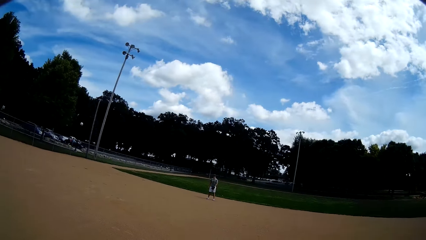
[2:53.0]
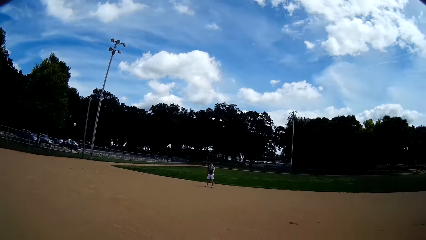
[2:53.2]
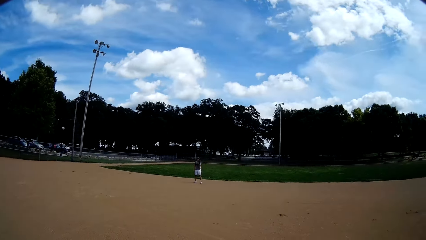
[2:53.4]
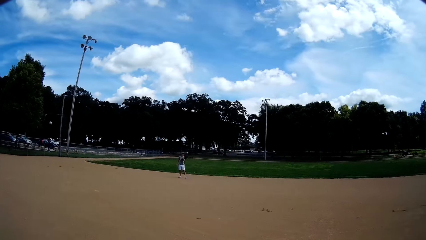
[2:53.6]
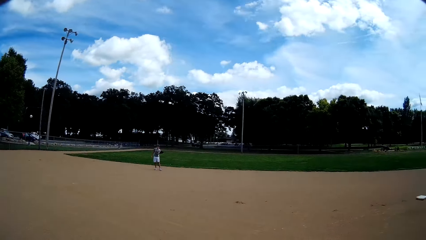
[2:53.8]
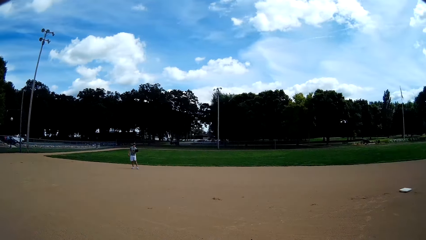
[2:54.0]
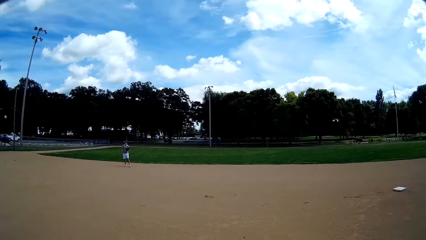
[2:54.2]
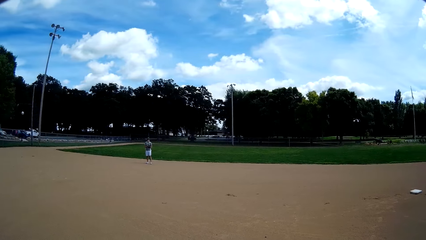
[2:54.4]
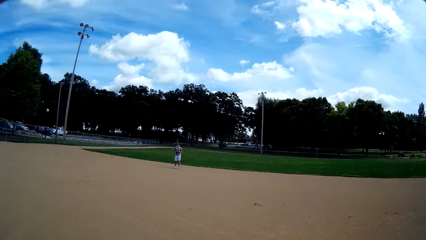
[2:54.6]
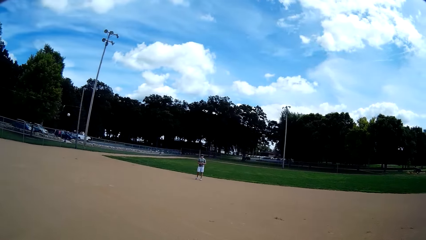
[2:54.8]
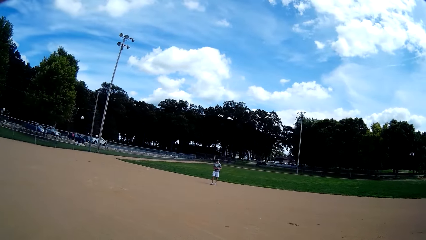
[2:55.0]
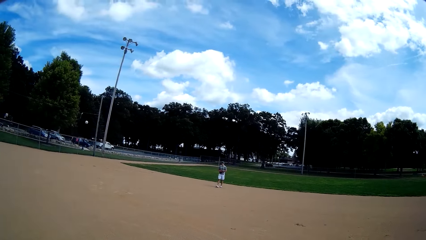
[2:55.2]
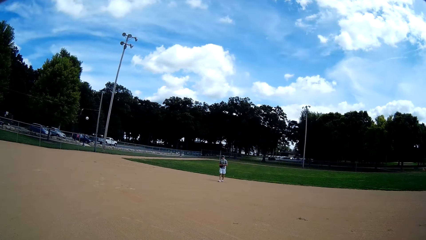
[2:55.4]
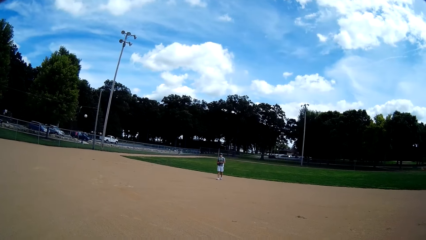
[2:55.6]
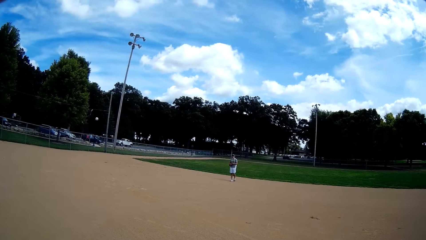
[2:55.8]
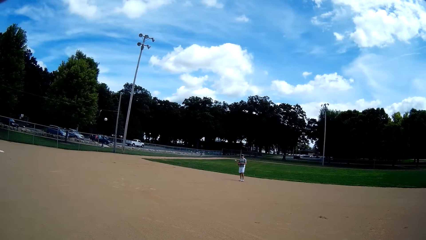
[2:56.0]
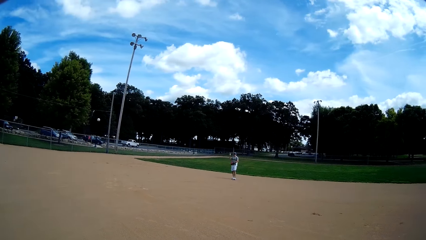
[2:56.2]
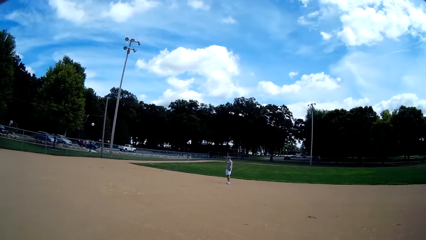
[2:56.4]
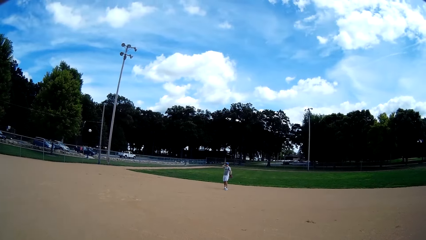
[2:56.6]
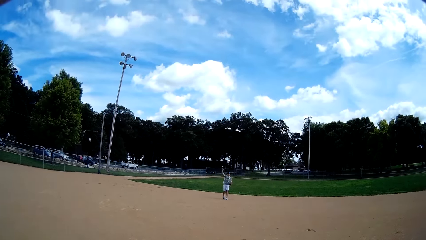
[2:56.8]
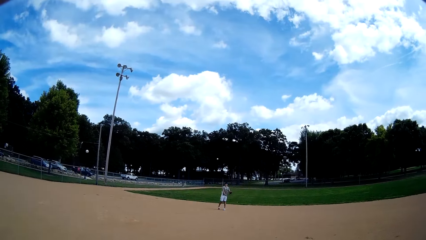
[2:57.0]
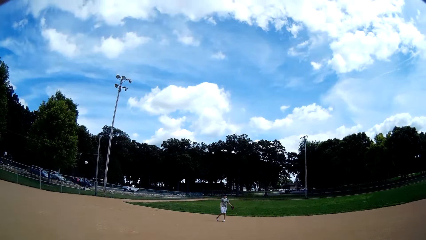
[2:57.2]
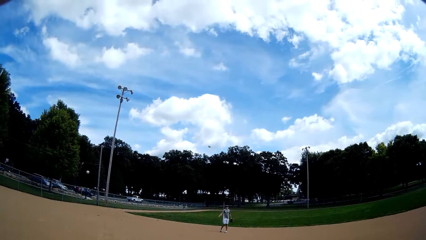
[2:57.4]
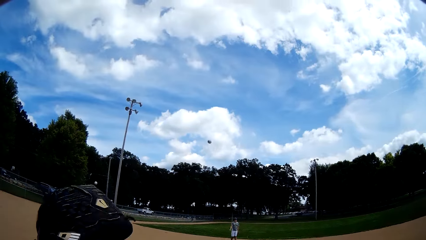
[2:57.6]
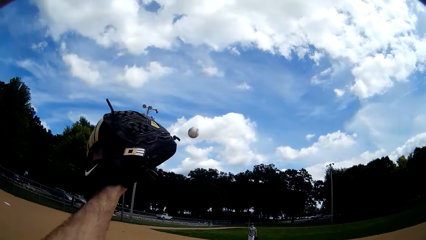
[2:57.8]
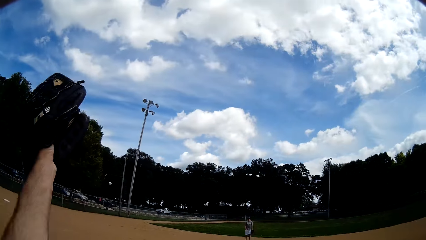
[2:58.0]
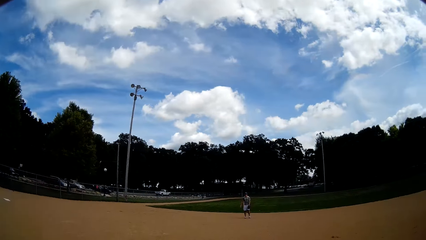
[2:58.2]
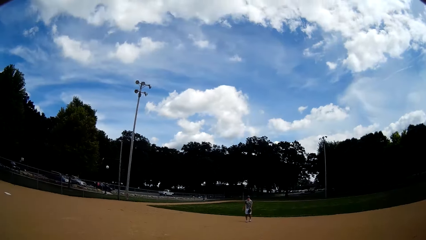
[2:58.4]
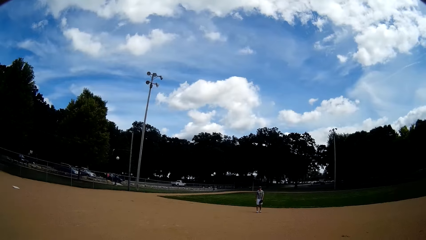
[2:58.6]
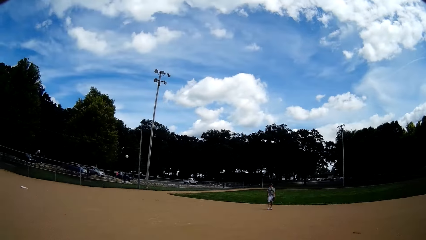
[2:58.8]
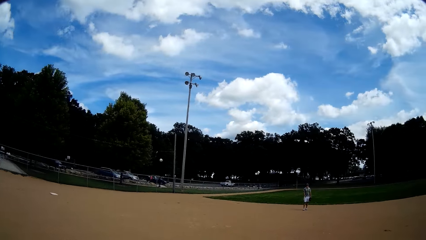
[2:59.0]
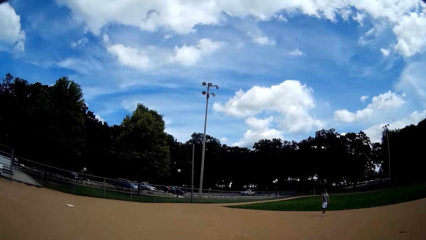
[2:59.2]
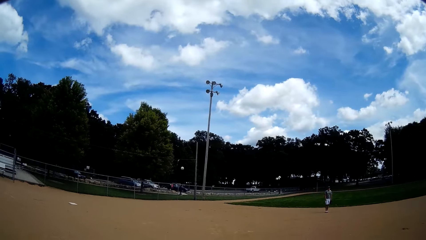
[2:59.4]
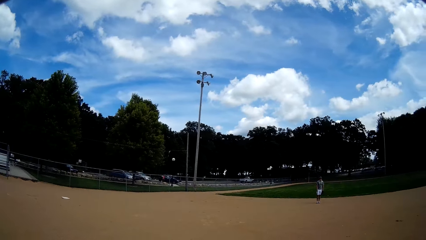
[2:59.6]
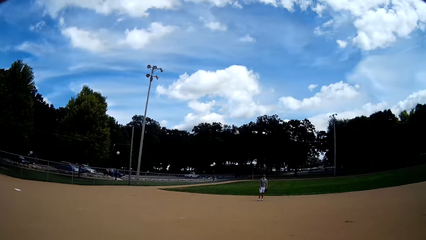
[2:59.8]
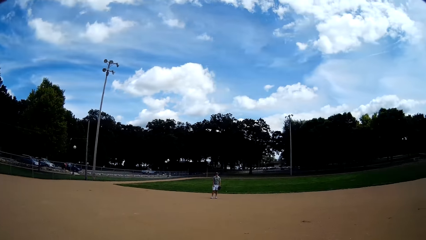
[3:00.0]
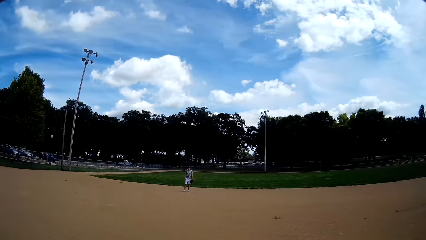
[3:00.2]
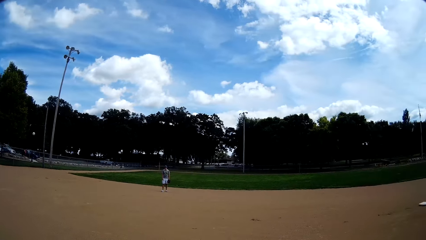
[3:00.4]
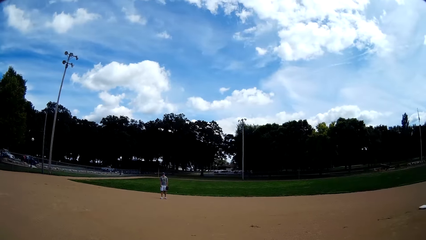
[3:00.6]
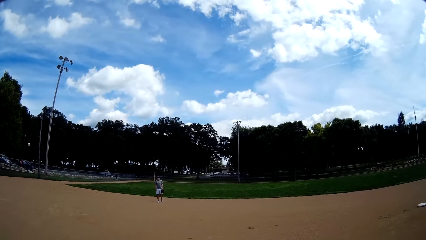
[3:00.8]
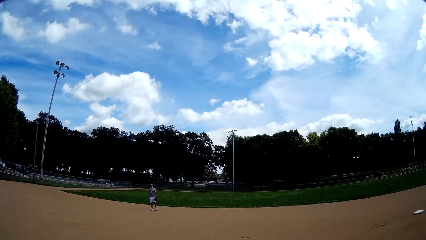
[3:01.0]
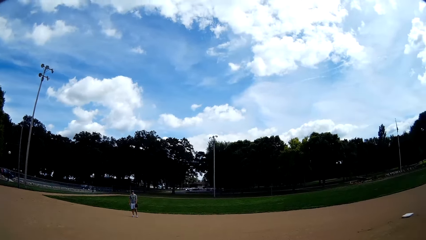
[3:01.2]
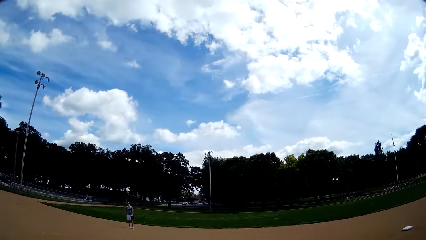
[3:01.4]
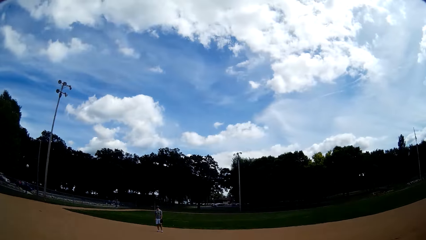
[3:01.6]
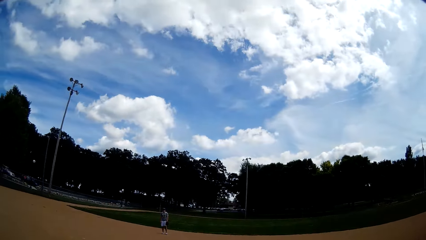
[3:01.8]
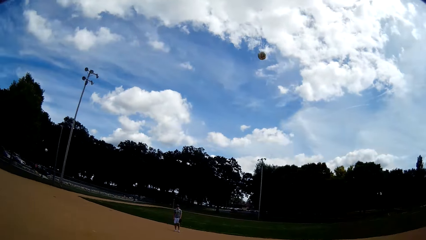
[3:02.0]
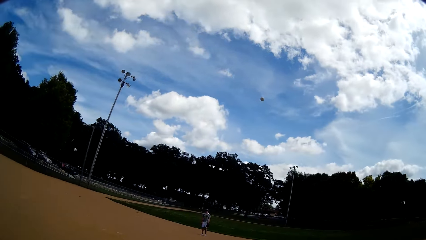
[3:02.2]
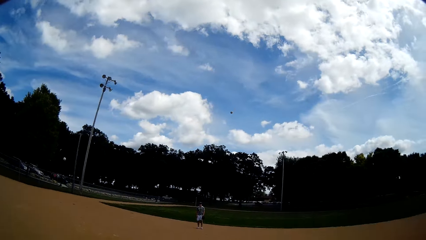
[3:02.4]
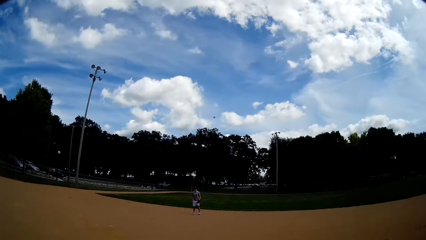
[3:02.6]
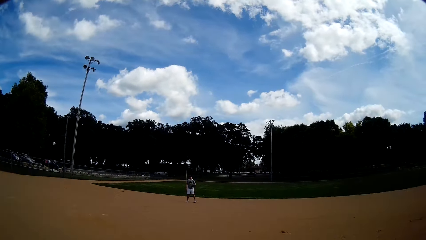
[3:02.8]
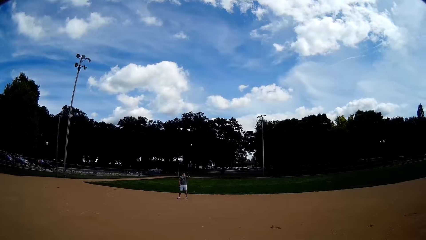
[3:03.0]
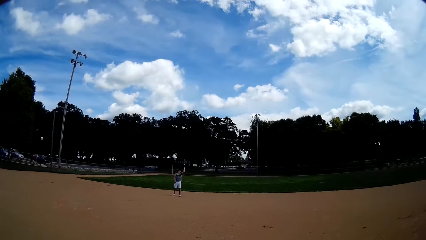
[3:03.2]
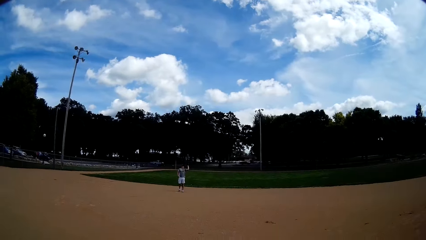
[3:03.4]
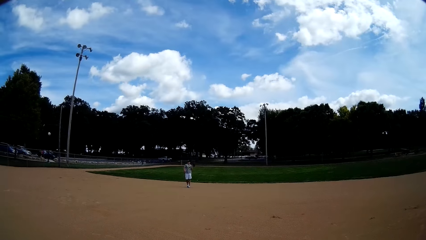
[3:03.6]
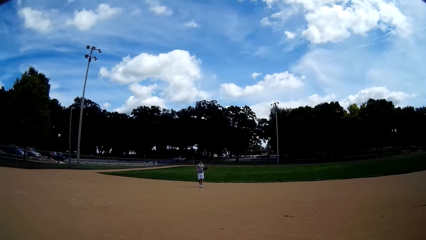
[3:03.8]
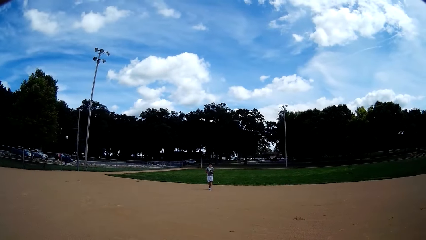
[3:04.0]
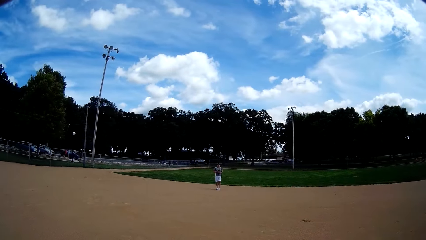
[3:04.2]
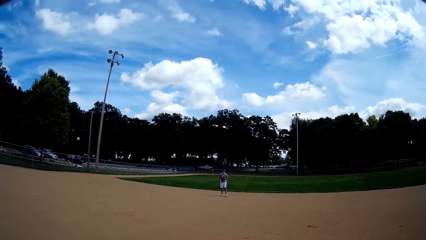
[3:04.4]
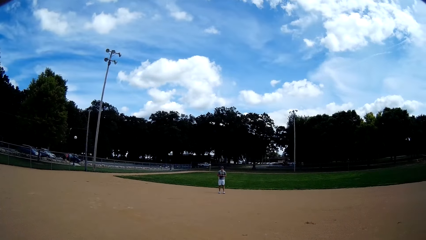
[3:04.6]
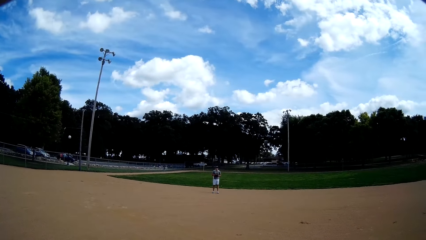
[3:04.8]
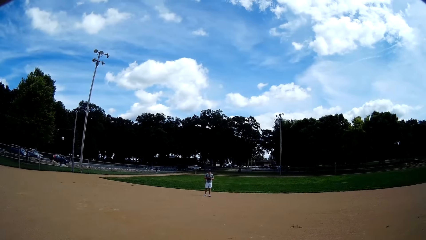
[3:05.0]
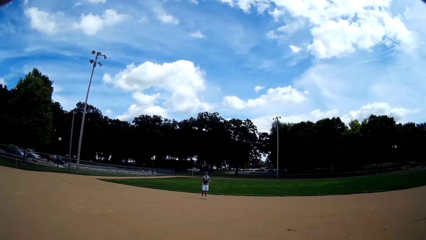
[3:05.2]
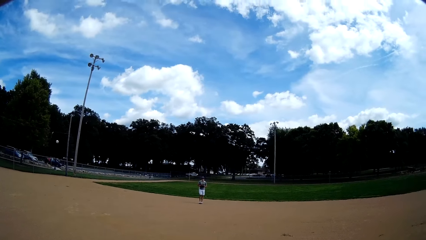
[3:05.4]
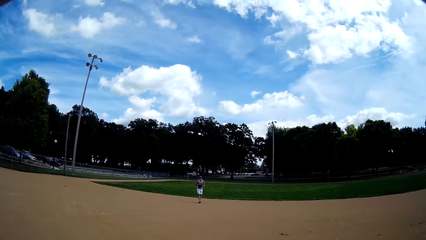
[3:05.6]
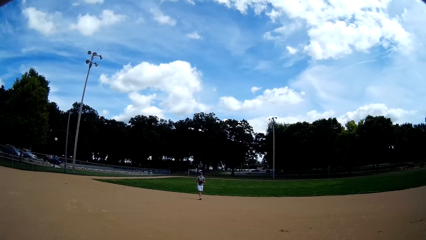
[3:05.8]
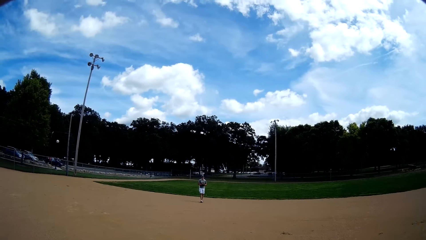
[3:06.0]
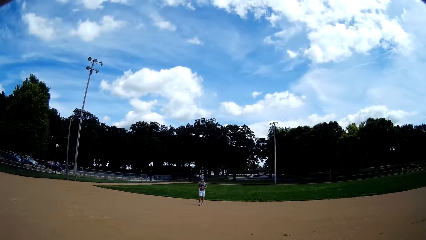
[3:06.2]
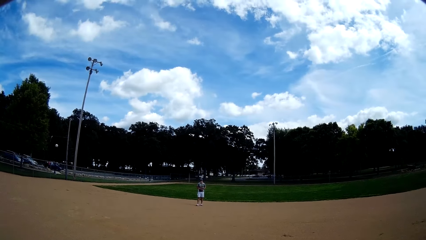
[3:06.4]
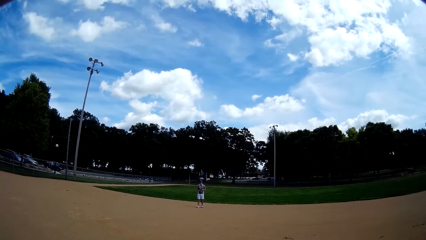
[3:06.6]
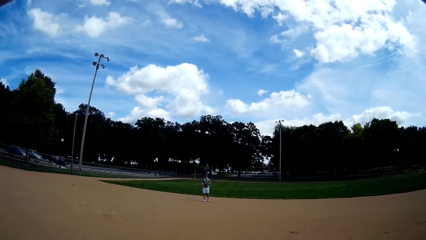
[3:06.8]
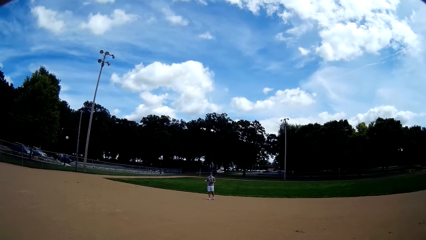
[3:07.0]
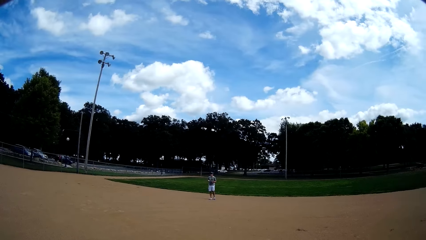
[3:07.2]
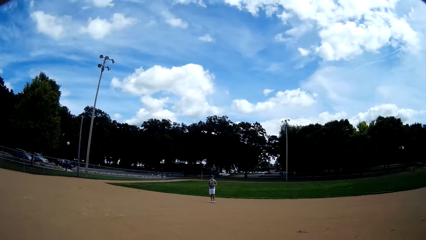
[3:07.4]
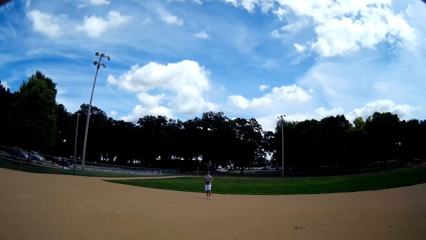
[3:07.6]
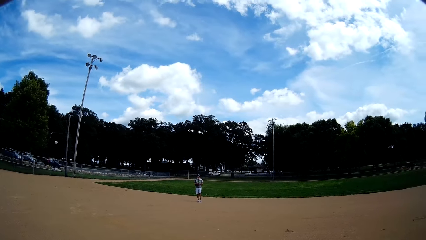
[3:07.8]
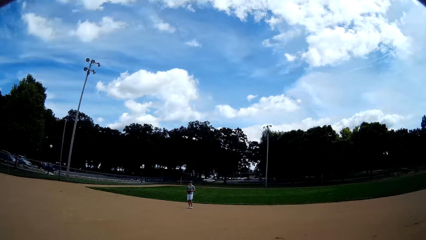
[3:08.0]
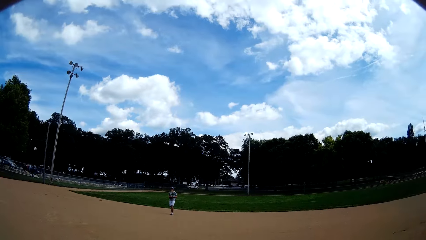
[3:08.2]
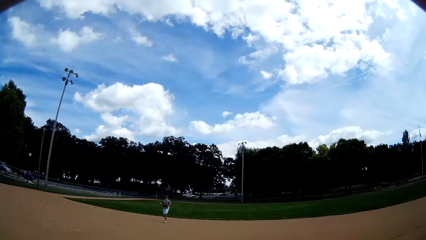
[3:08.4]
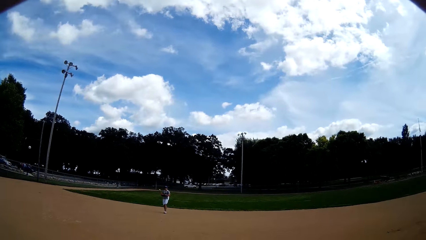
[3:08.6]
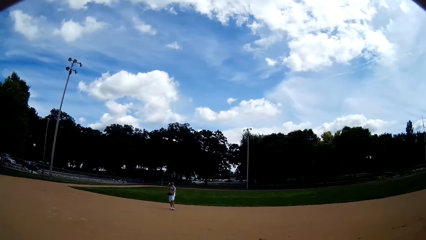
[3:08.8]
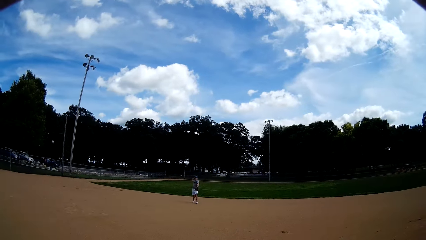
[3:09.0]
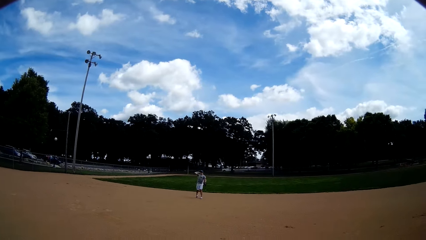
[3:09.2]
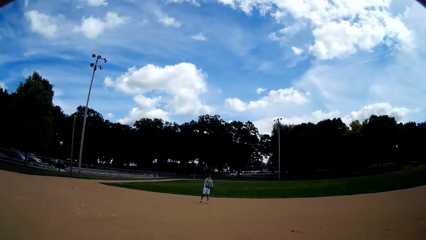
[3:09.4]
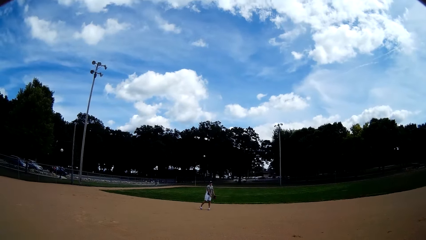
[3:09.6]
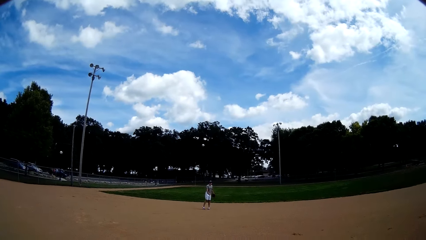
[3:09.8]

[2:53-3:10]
A man catches the ball. The camera wearer catches the ball from the man with a baseball glove again. The man throws the ball. The camera wearer throws the ball to the man again. The man catches the ball. The camera wearer catches the ball from the man with a baseball glove again.
